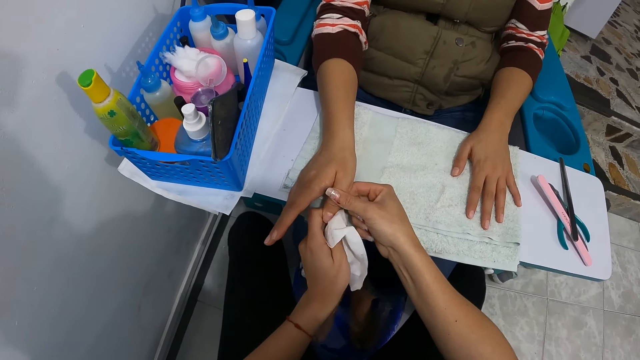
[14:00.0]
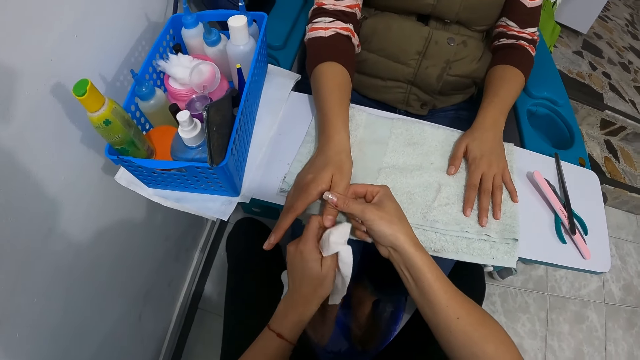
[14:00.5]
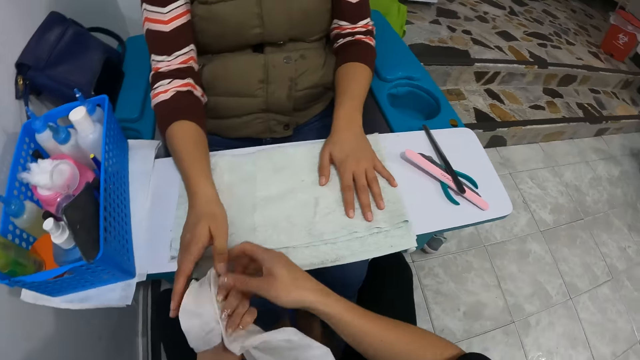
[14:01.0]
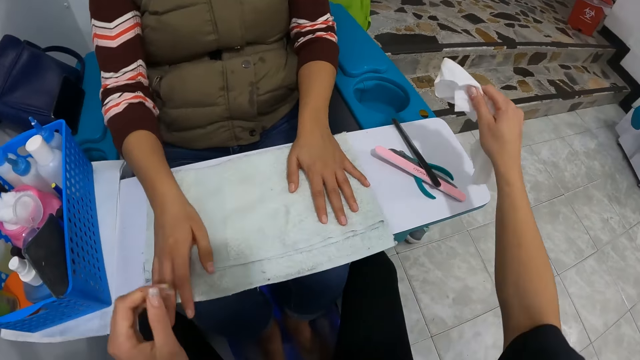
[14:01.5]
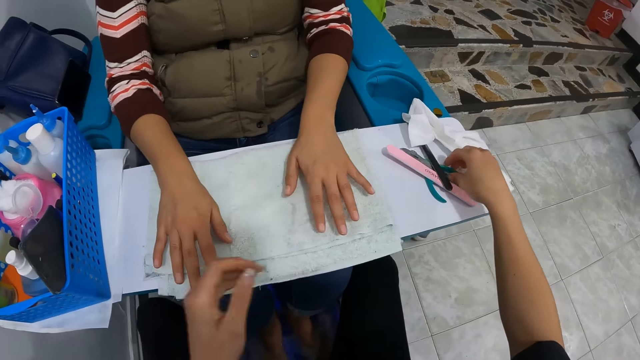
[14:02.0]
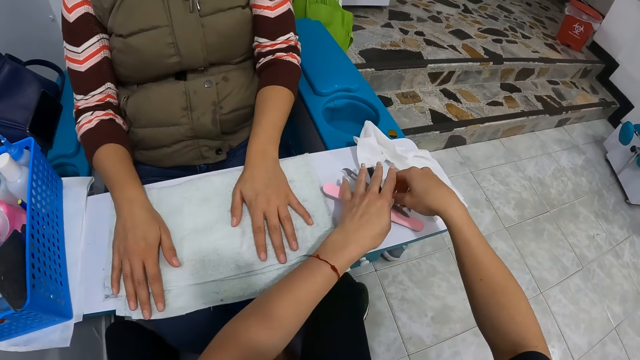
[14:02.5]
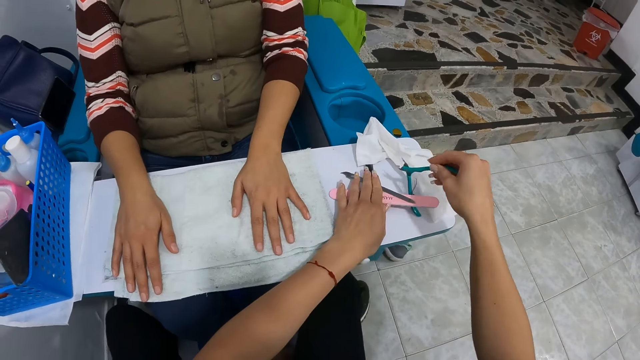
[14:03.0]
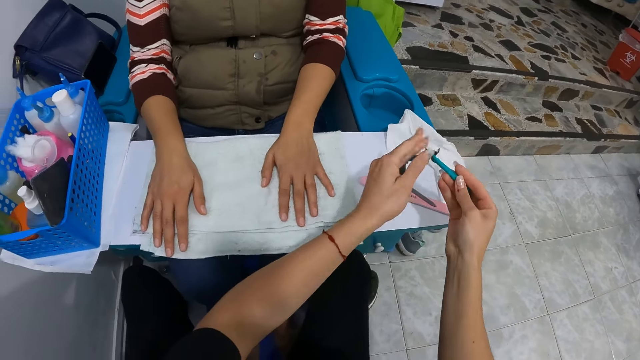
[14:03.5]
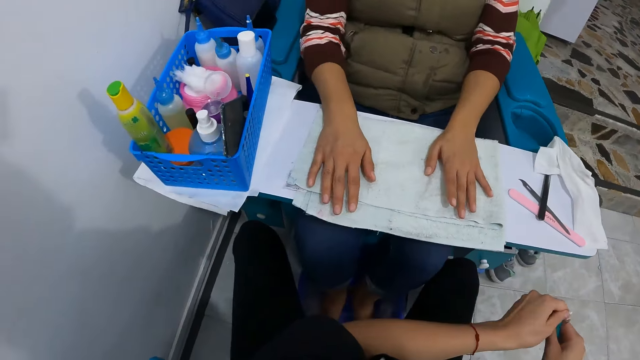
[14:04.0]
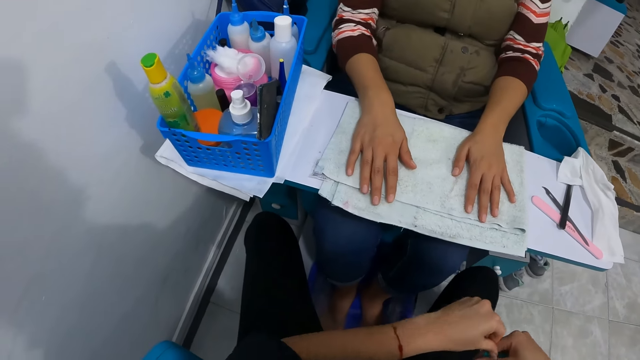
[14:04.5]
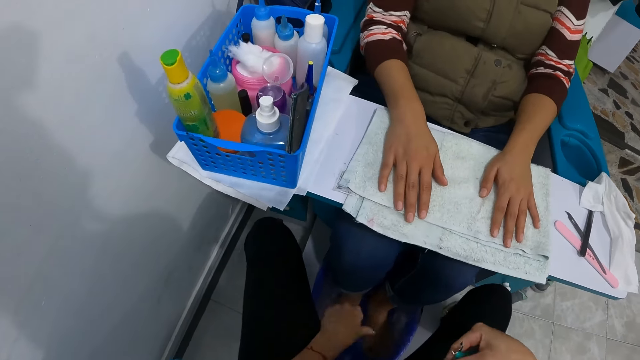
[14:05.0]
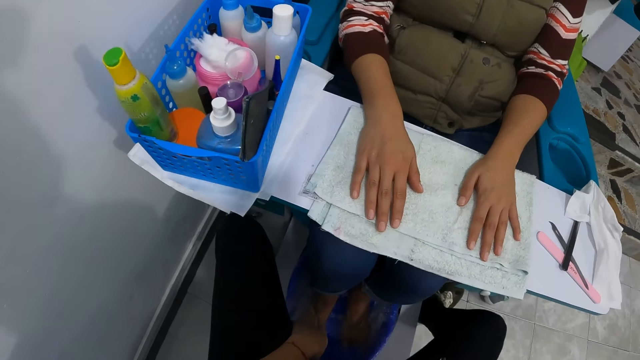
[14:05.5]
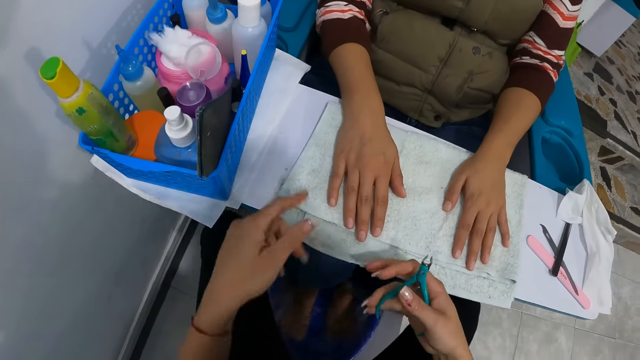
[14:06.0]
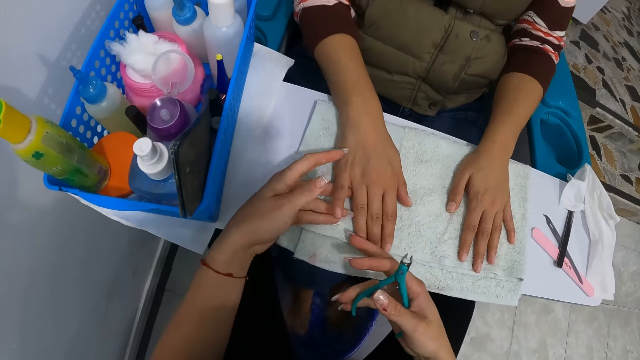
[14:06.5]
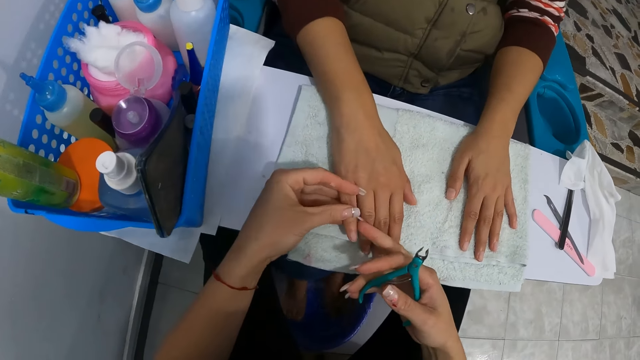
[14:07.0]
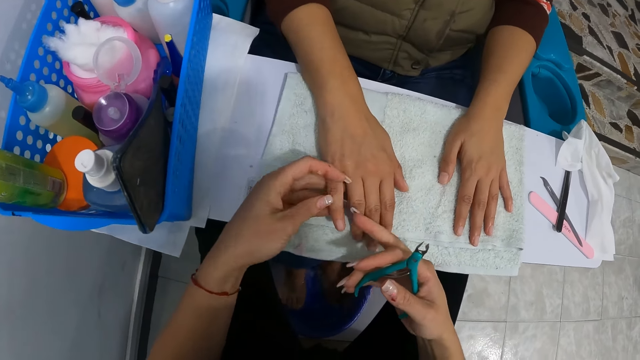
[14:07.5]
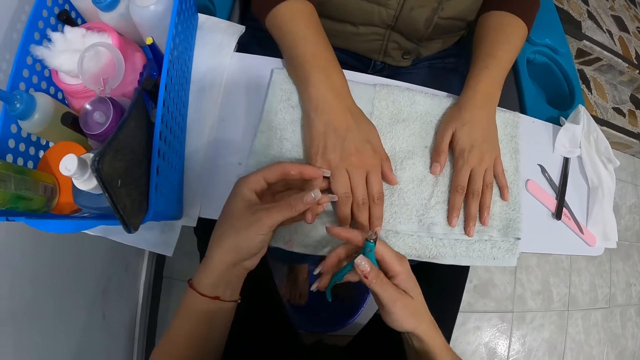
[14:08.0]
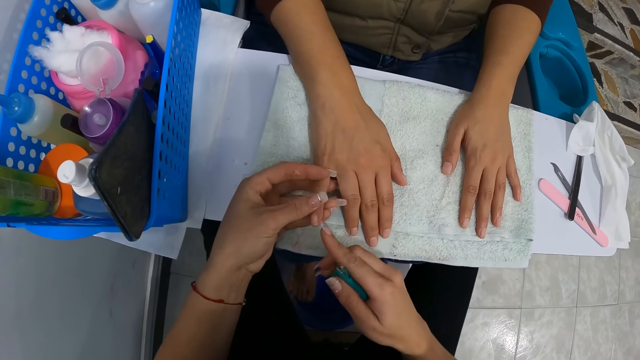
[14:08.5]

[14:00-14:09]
The camera wearer transfers the paper towel from her left hand to her right hand. She drops the paper towel on the table with her right hand. She picks up a cuticle nipper from the table with her right hand. She holds a nail file and a cuticle pusher on the table with her left hand. She cleans the cuticle nipper with her left hand. She holds a finger on the woman's right hand with her right hand. She touches the finger with her right hand.

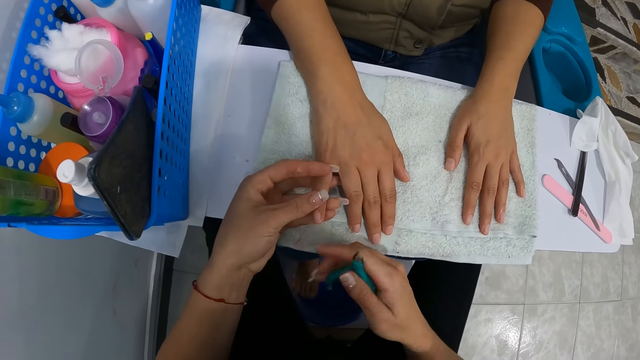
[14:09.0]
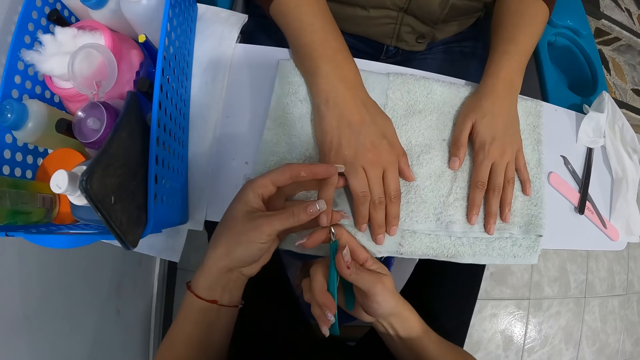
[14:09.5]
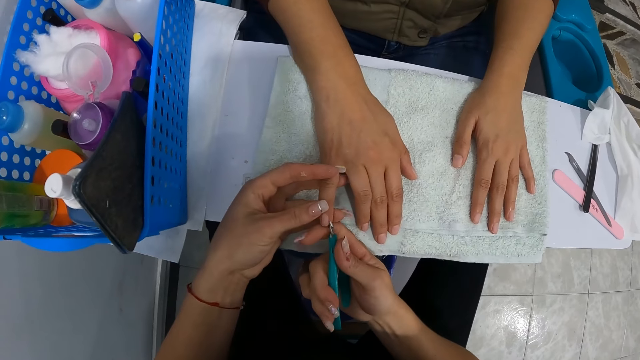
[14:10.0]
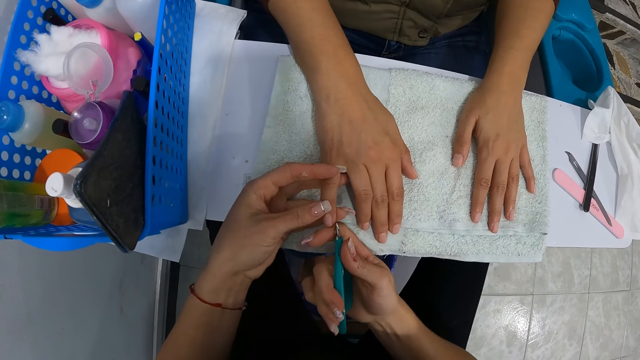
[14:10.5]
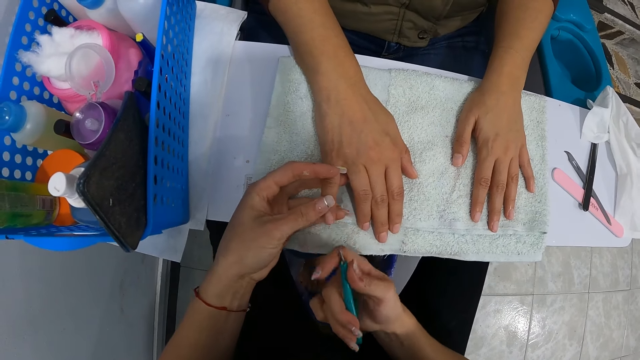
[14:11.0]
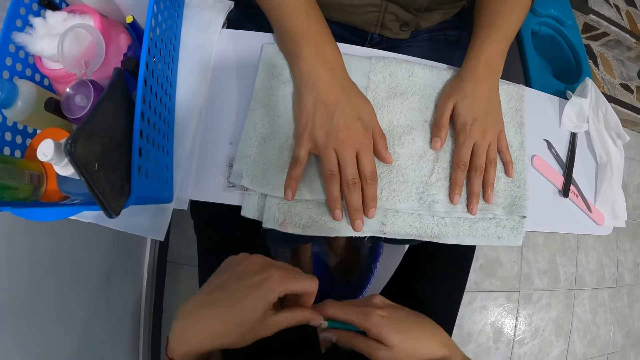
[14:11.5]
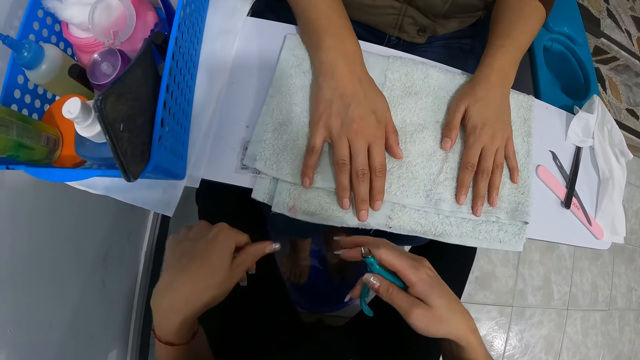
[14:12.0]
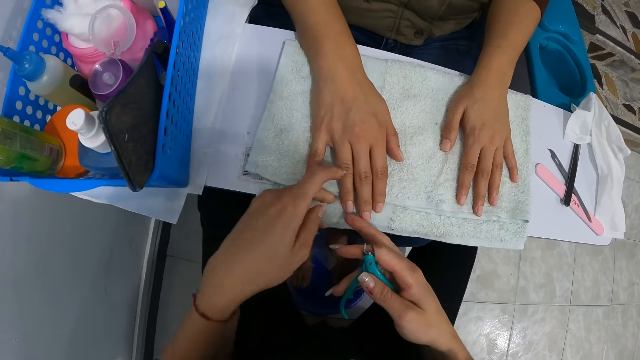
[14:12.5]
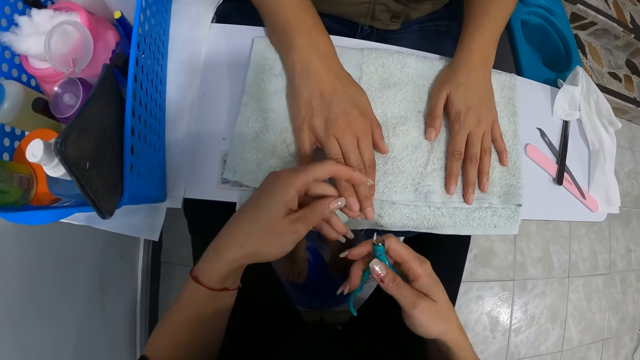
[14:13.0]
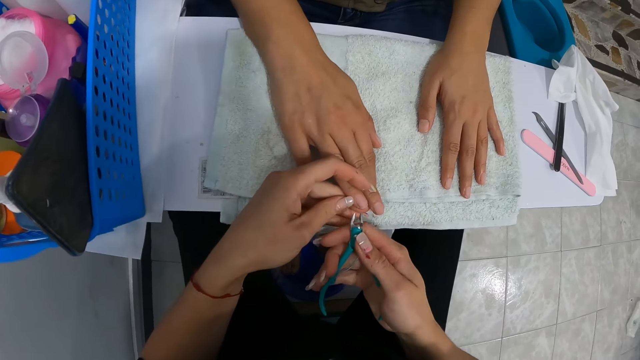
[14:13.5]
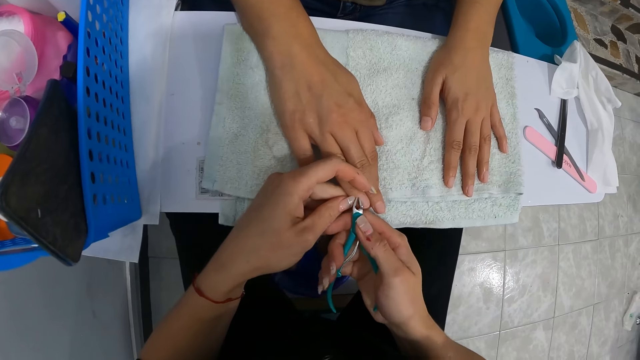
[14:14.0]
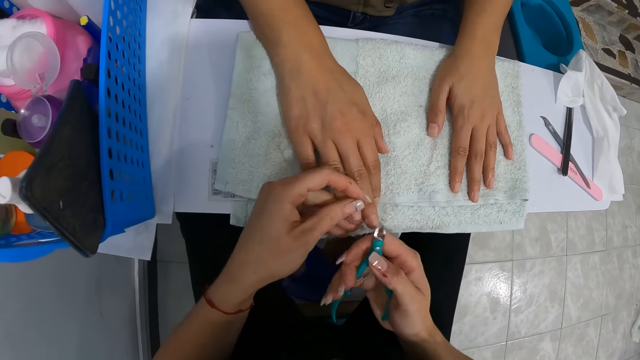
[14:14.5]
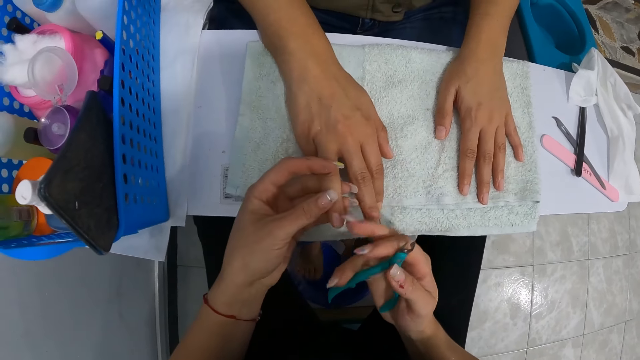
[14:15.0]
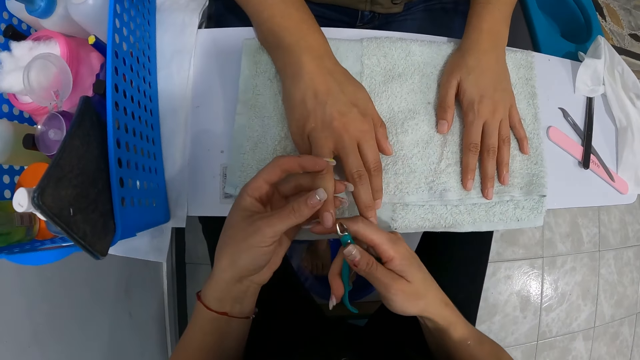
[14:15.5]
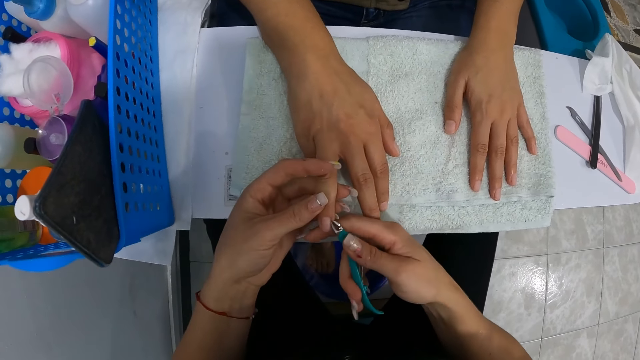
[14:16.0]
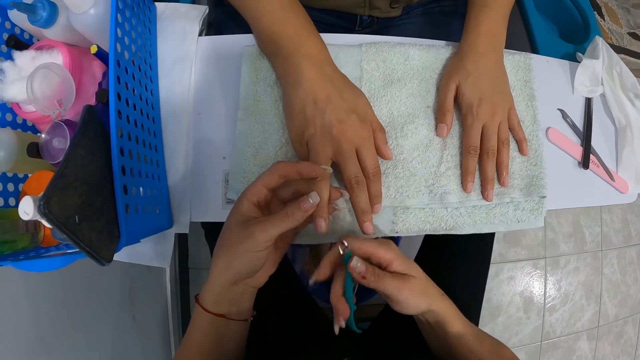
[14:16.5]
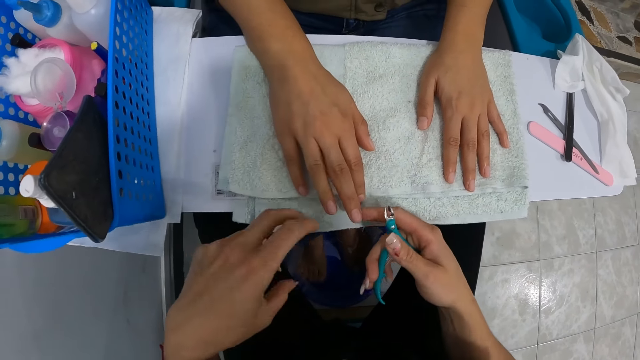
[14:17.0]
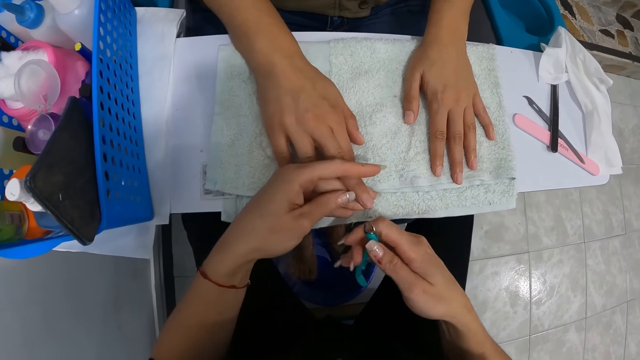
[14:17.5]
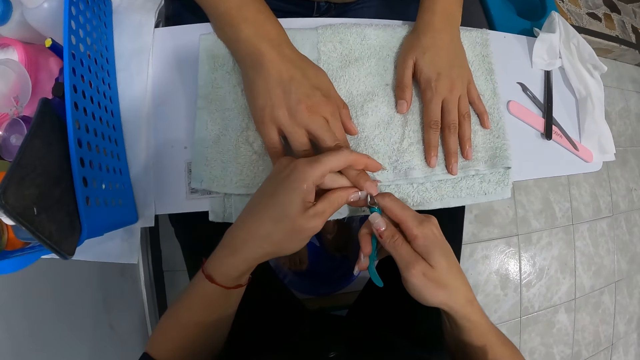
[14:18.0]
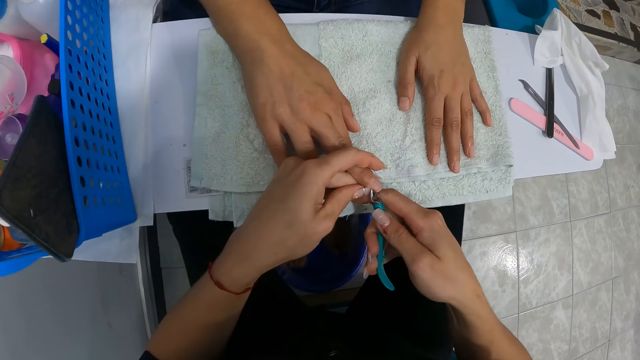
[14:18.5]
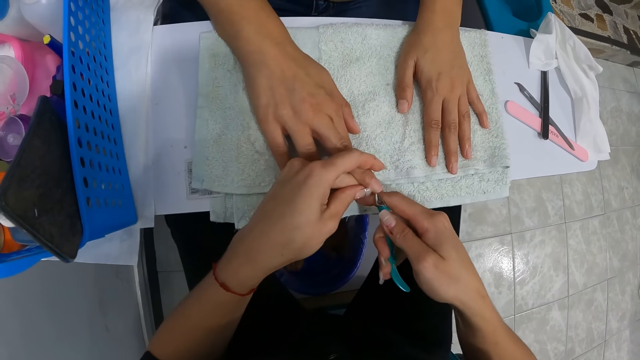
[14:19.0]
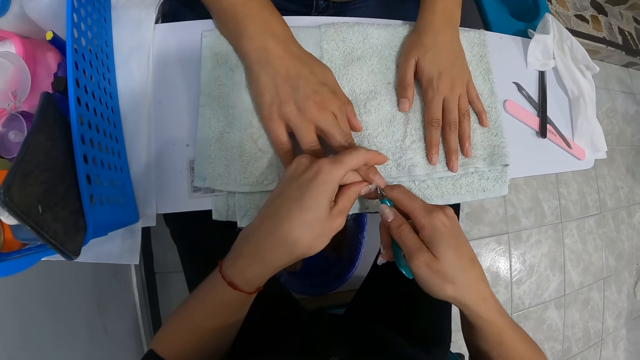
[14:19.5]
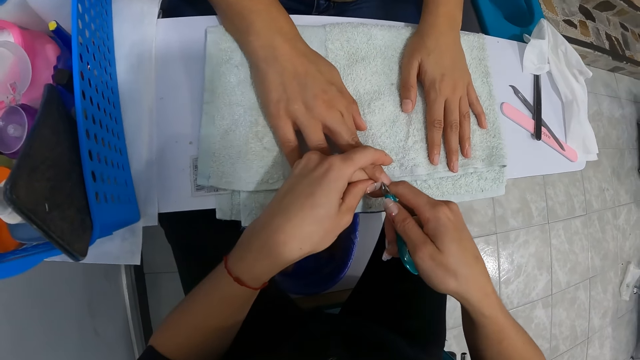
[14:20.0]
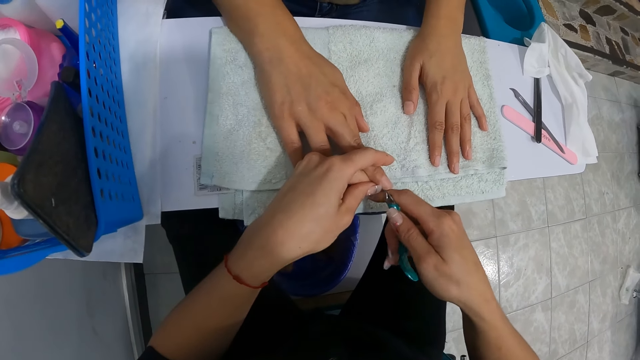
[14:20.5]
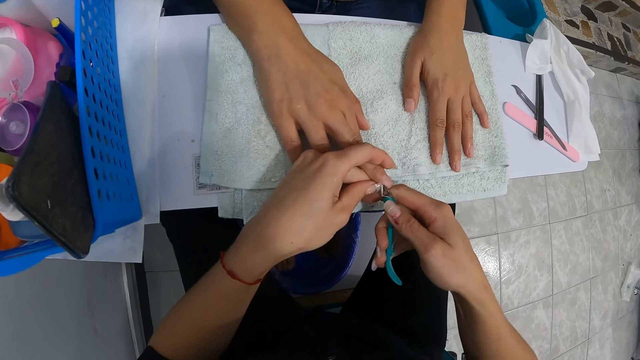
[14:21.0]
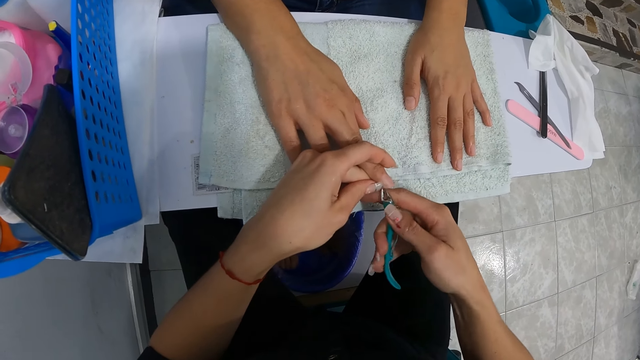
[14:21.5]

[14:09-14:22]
The camera wearer nips the finger of a woman with the cuticle nipper with her right hand. She cleans the cuticle nipper with her left hand. She holds a finger with her left hand. She nips the finger with the cuticle nipper with her right hand. She cleans the finger with her left hand. She cleans the finger with her right hand. She nips the finger with the cuticle nipper with her right hand. She cleans the finger with her right hand. She lifts a finger with her right hand. She holds the finger with her left hand. She nips the finger with the cuticle nipper with her right hand.
